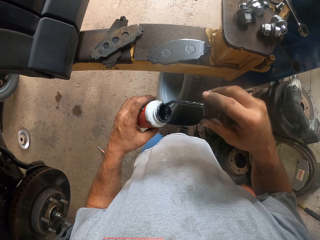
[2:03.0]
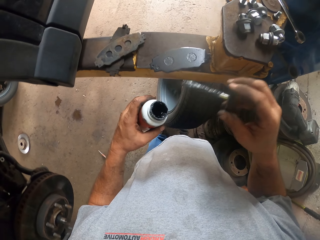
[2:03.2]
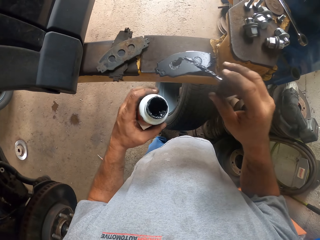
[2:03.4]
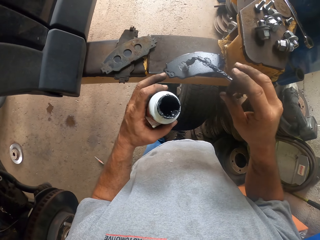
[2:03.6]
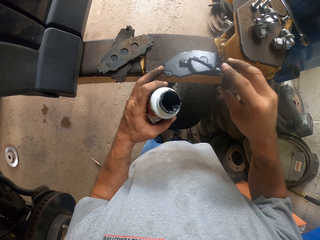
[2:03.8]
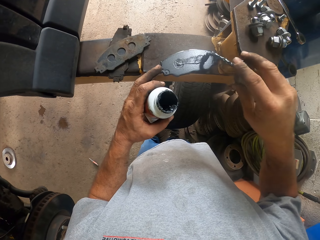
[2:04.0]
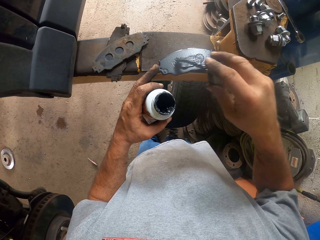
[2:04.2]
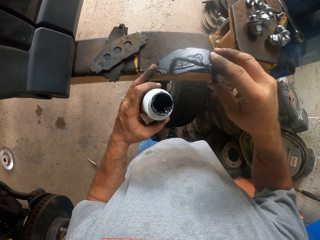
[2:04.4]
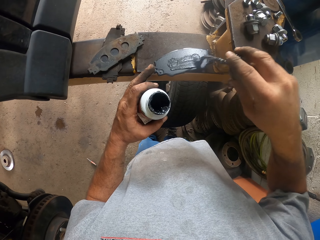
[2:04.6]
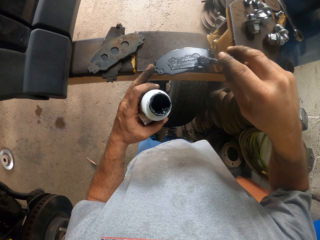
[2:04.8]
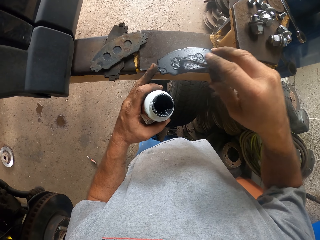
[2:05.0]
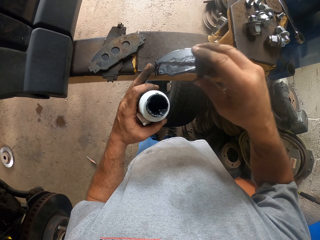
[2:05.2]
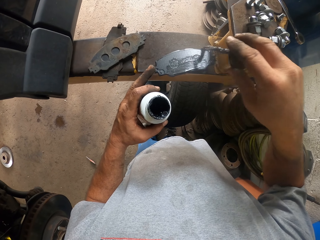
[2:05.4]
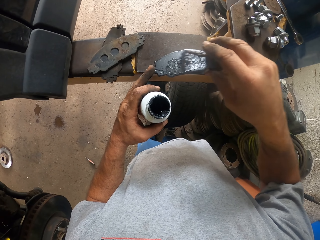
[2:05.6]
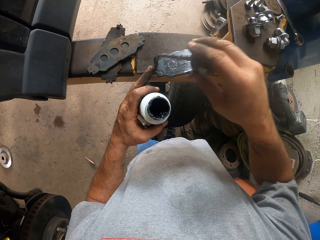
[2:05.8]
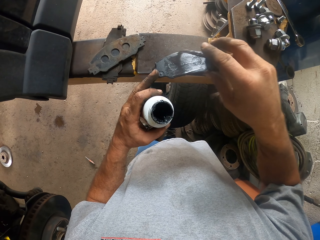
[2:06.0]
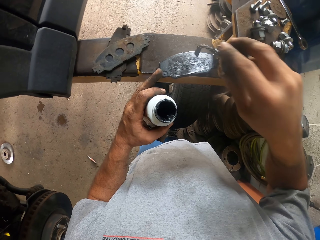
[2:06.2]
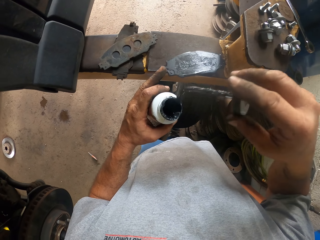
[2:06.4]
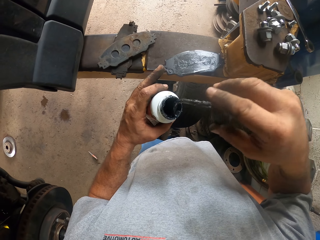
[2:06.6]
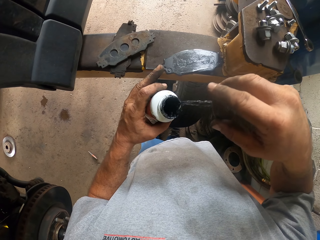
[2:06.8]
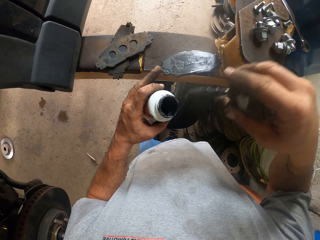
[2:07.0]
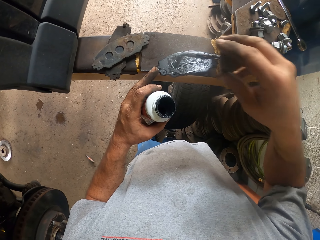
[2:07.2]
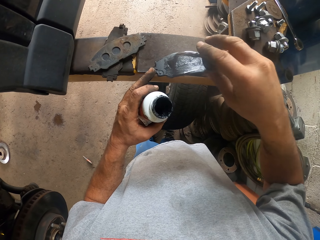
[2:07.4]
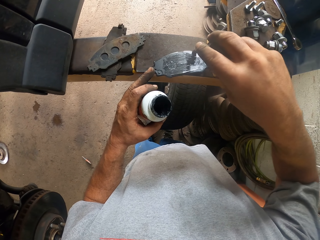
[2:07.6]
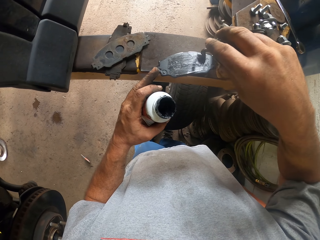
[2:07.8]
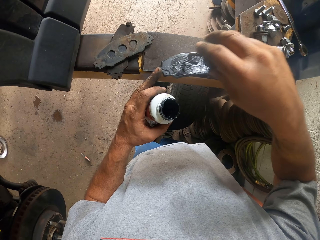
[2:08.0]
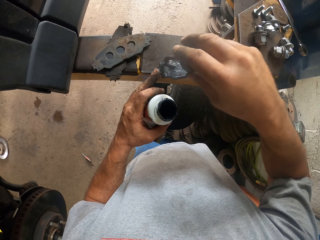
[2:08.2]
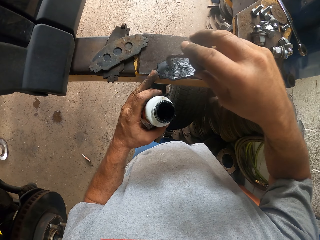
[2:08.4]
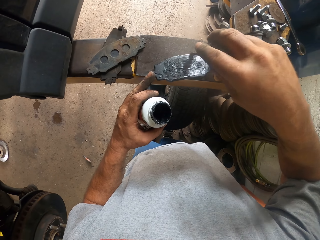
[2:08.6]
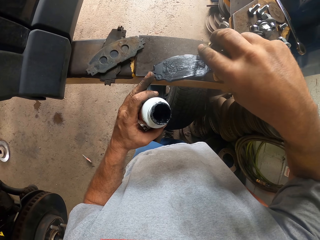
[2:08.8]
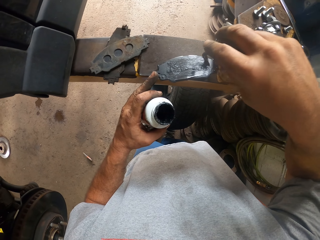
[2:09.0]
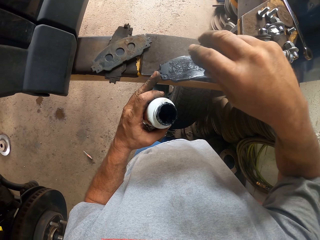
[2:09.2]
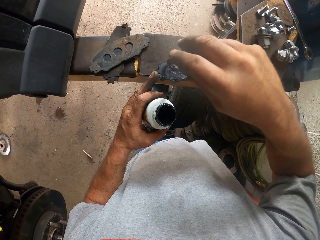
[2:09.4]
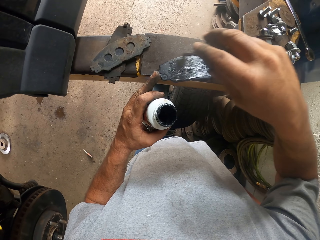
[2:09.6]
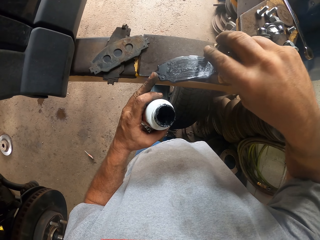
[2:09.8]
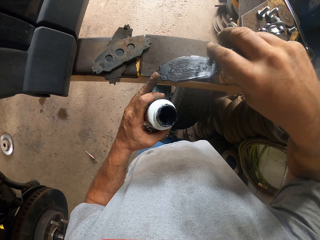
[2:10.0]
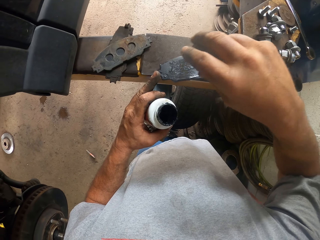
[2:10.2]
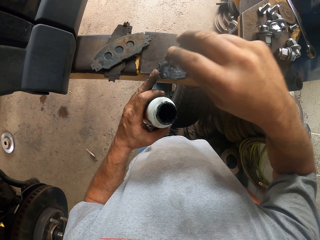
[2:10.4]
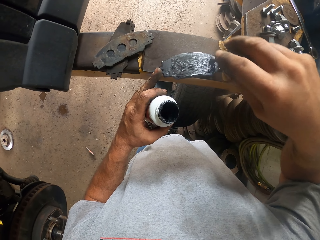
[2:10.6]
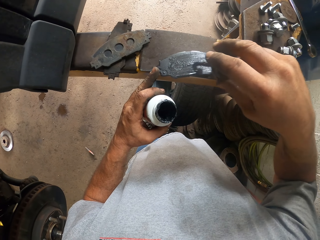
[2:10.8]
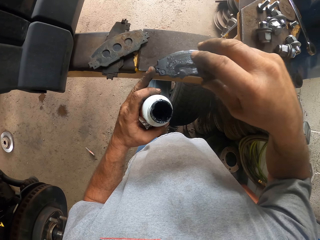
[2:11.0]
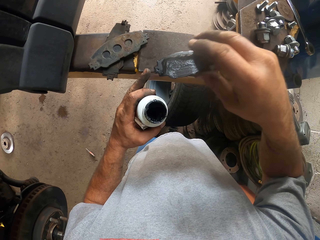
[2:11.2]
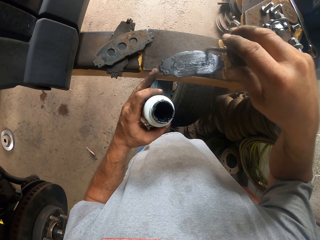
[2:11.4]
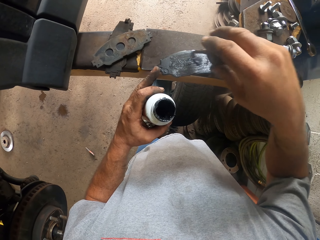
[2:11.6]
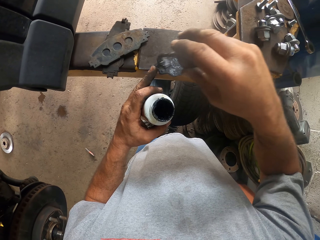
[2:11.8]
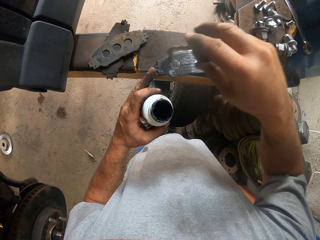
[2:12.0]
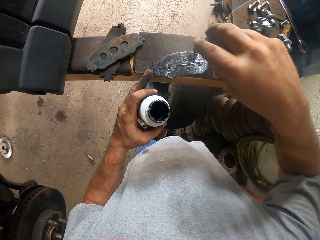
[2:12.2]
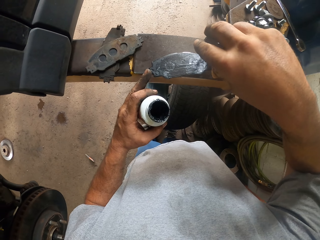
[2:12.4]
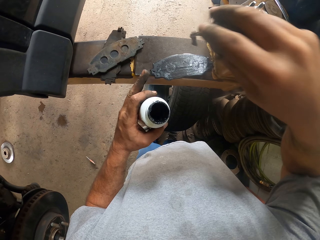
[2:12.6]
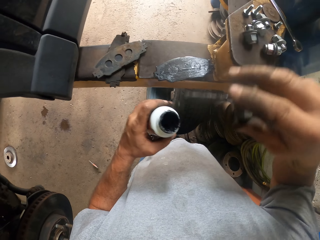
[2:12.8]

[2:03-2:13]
The camera wearer applies the grease on the brake pad. They reduce the grease from the brush. They apply the grease on the brake pad.

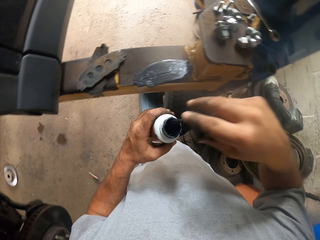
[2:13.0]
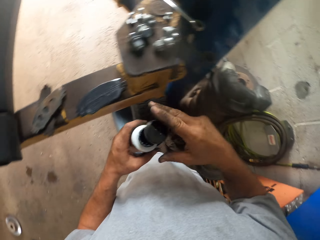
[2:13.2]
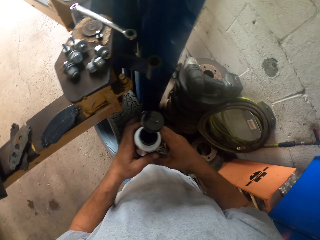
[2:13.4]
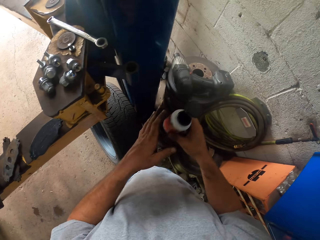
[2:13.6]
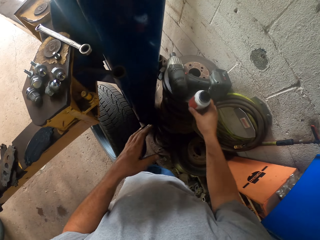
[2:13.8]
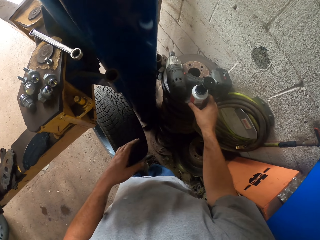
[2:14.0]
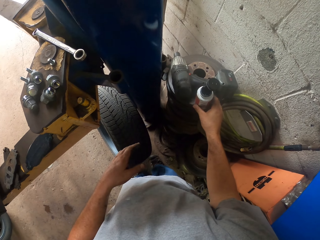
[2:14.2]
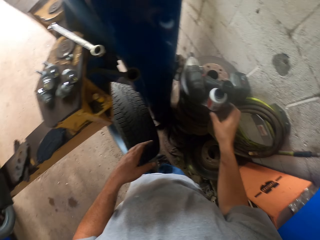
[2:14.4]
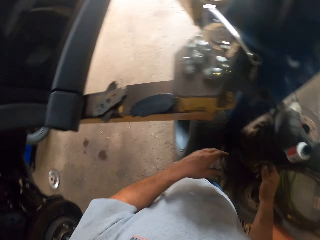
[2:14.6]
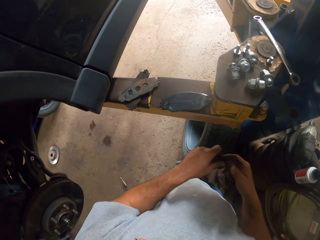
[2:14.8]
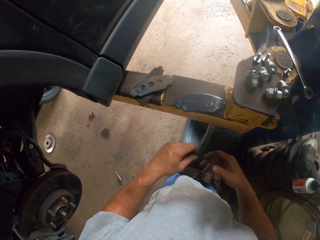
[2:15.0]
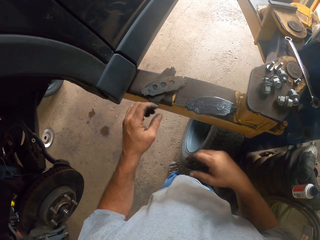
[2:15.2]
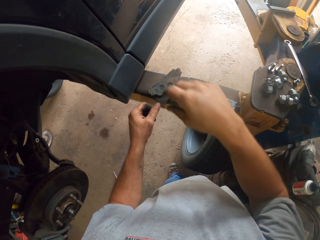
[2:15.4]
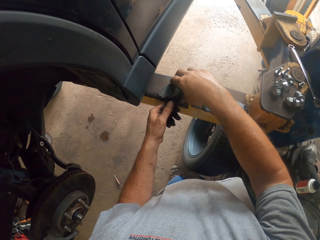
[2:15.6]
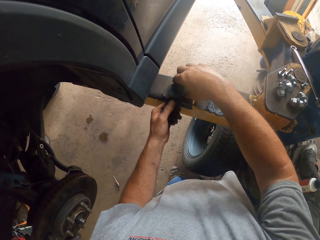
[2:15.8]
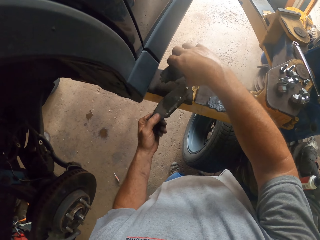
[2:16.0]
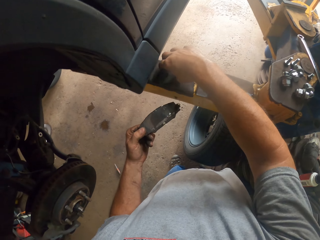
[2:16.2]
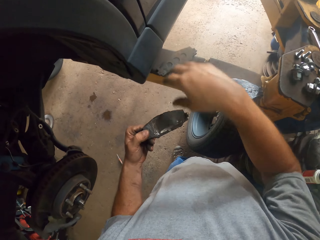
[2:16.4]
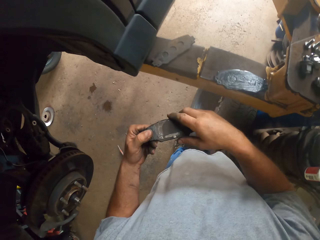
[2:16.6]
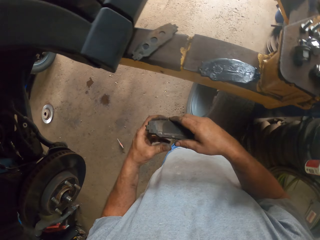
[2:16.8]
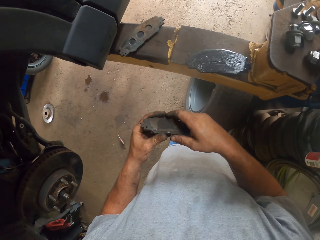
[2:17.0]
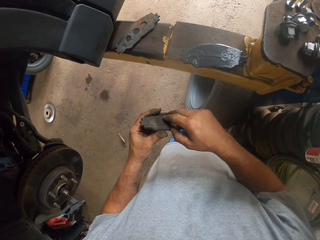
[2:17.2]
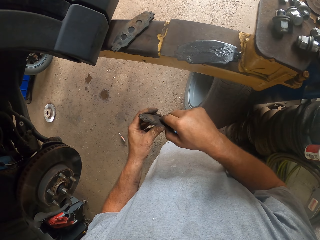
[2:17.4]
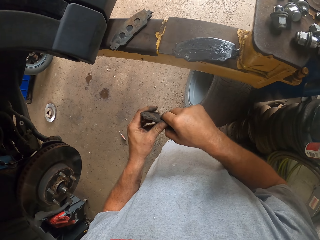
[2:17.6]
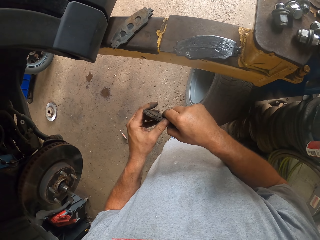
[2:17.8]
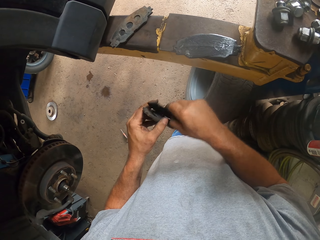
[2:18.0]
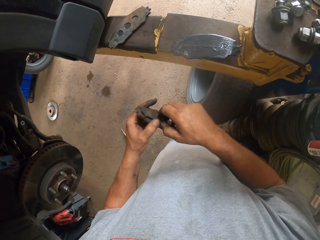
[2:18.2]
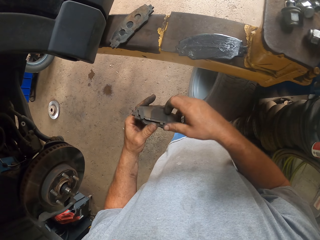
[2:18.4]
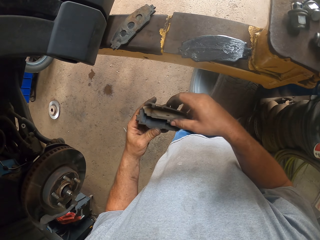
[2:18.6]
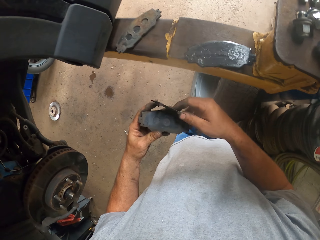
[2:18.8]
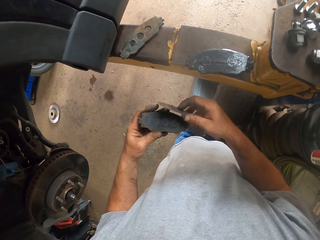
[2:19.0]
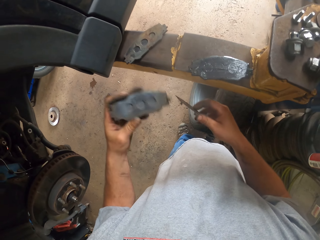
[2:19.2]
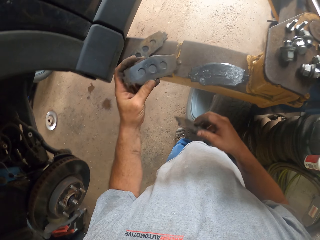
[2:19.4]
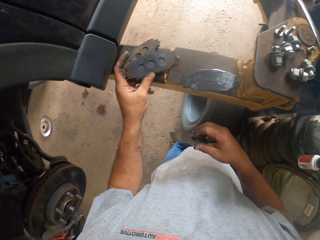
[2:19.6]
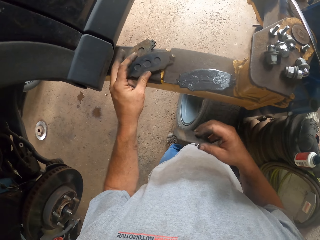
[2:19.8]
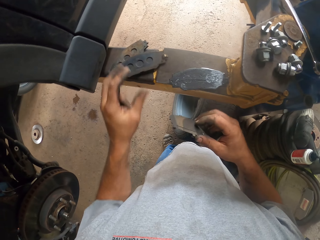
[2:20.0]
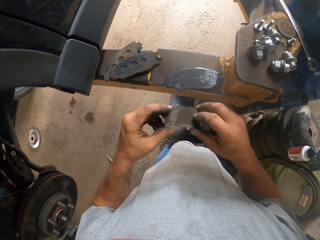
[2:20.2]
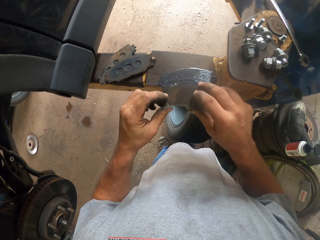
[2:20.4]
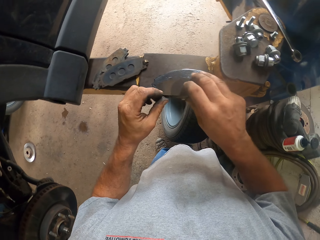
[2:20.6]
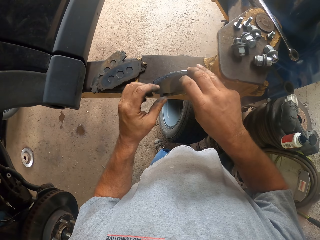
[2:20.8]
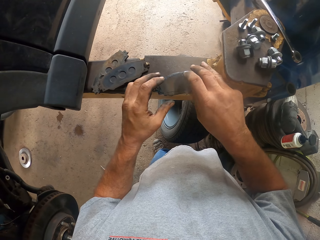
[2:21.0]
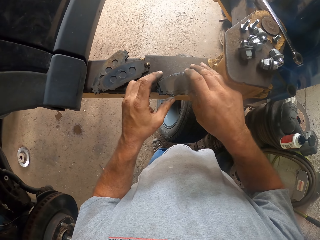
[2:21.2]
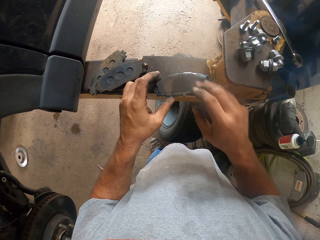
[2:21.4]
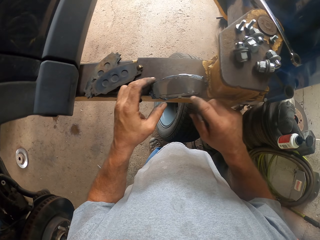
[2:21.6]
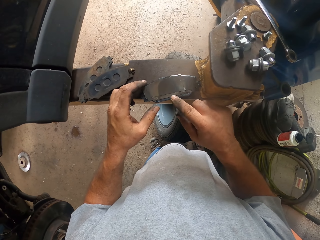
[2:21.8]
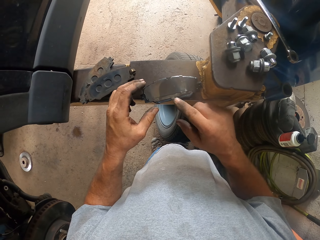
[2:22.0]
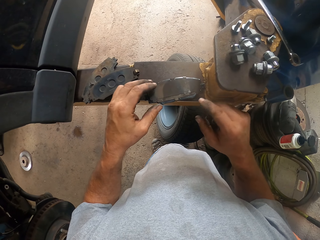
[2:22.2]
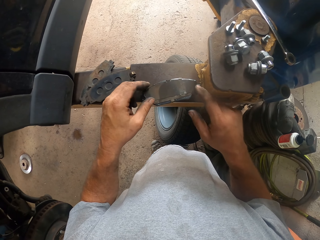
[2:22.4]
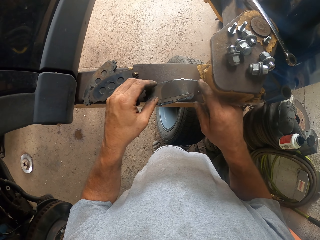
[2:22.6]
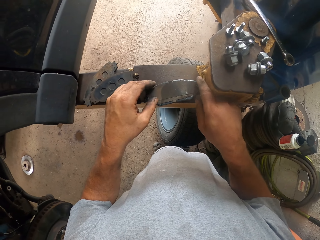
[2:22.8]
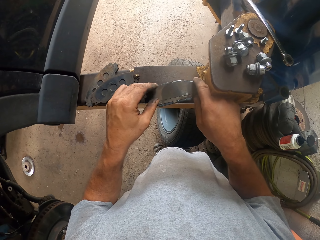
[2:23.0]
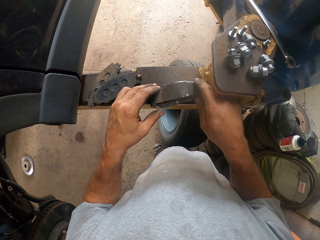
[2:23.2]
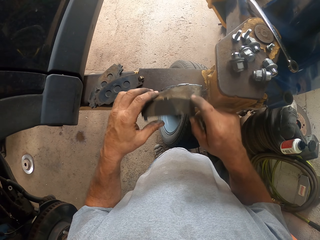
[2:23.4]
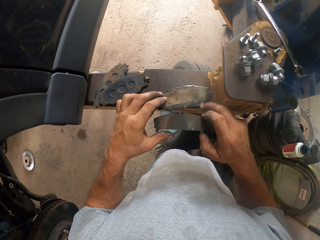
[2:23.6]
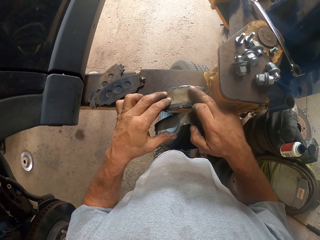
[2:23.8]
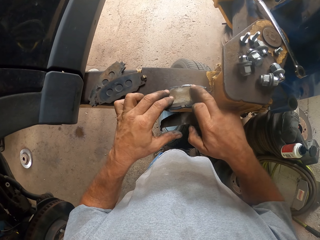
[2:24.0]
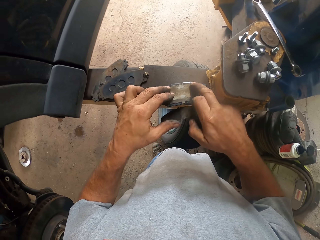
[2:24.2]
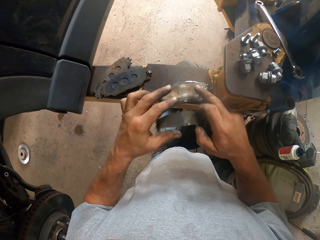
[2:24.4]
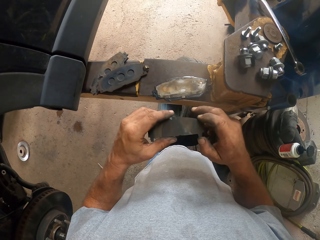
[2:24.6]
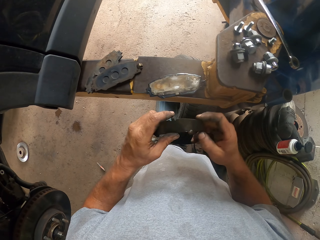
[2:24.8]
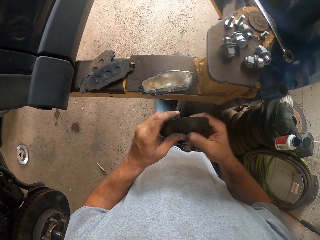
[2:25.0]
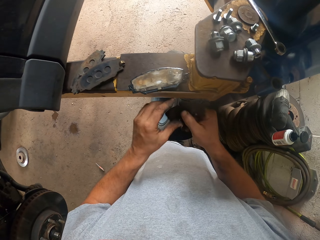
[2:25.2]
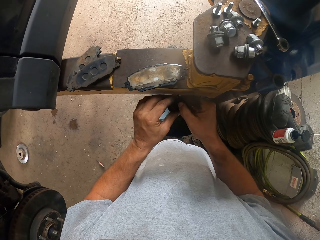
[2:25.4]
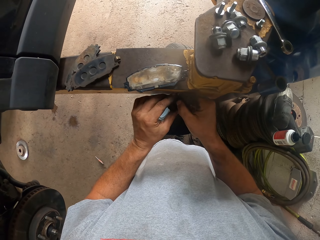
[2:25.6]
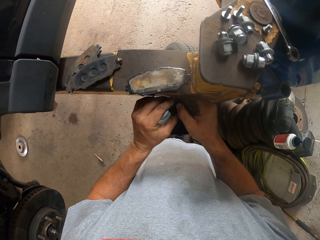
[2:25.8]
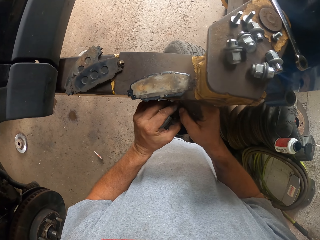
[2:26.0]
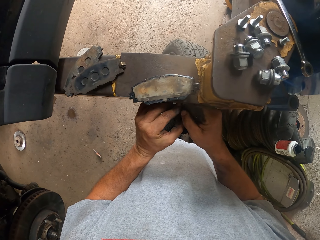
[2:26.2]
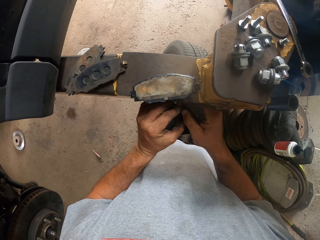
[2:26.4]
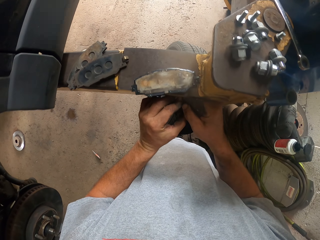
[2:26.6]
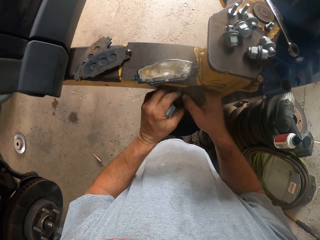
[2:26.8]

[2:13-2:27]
The camera wearer drops the brush. They drop the grease. They pick up the brake pads. They remove an object. They drop the brake pad. They put the brake part on the greased brake. They put the object to the brake pad. They fold the metal.
